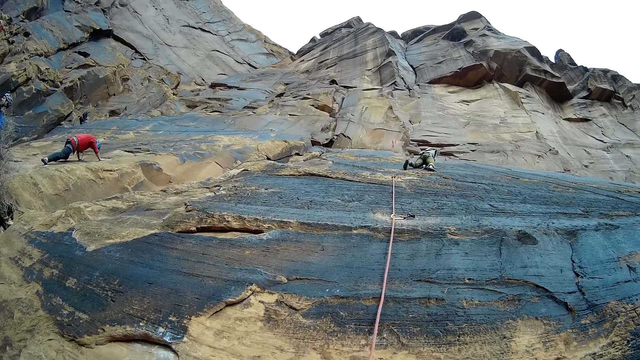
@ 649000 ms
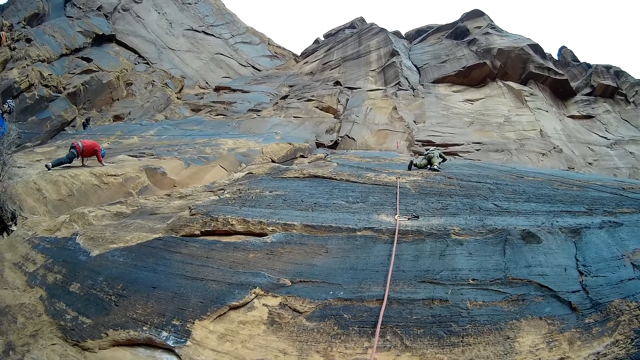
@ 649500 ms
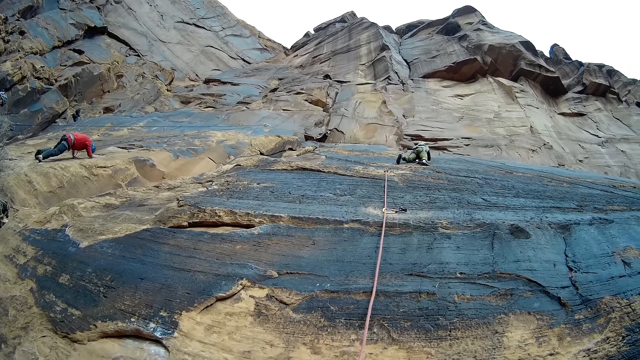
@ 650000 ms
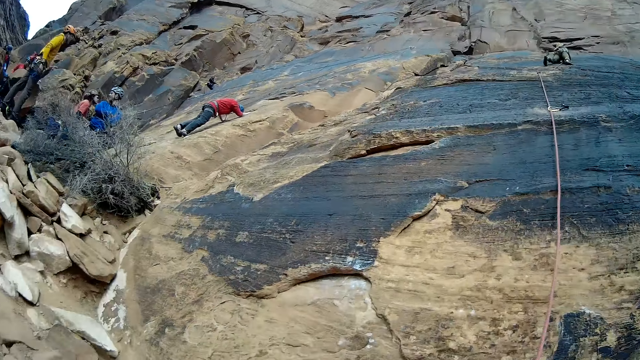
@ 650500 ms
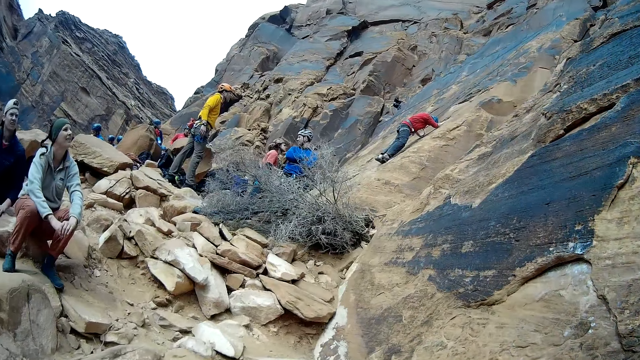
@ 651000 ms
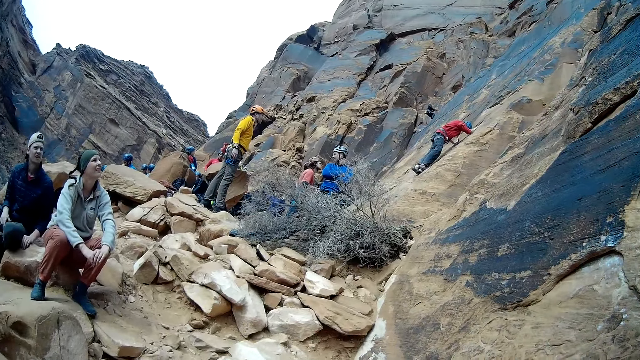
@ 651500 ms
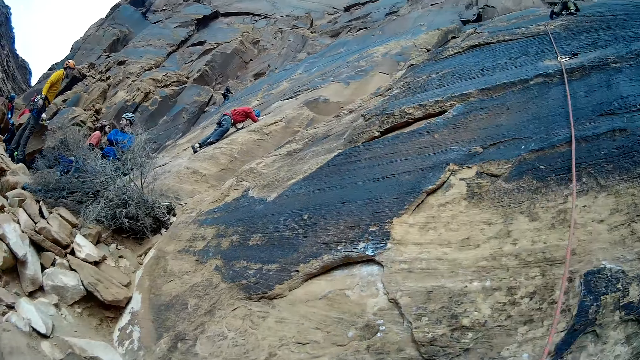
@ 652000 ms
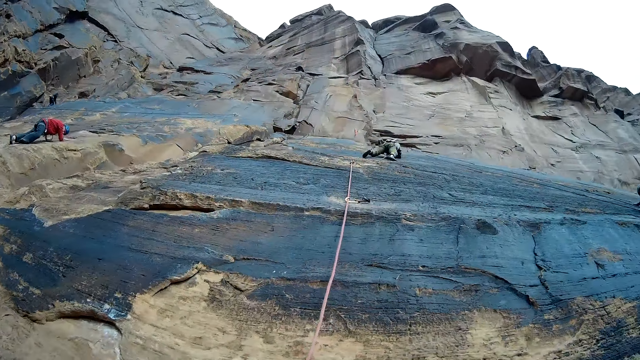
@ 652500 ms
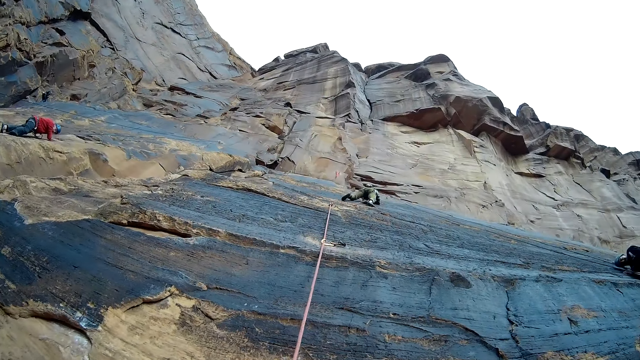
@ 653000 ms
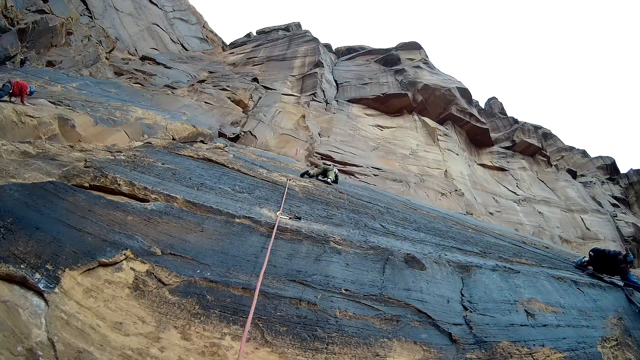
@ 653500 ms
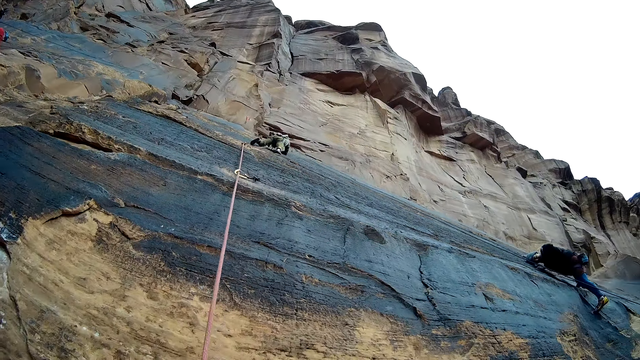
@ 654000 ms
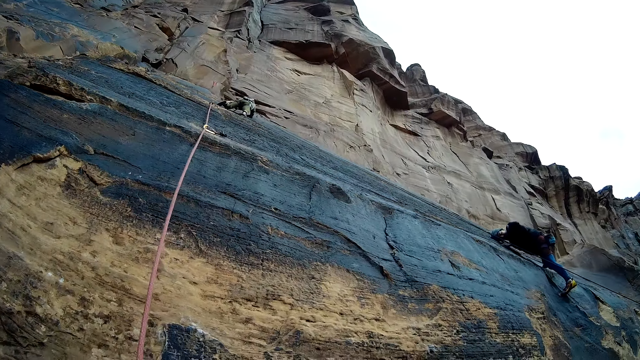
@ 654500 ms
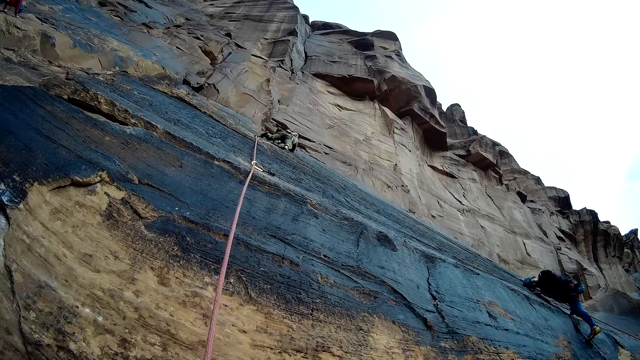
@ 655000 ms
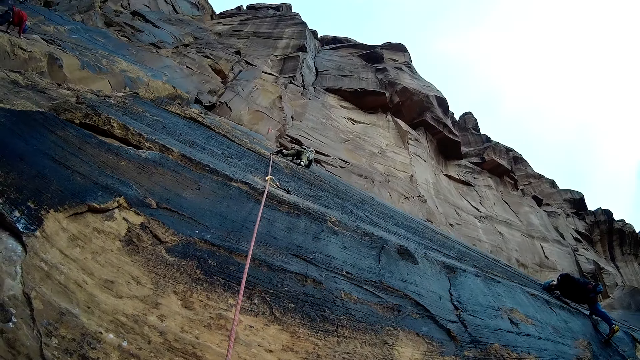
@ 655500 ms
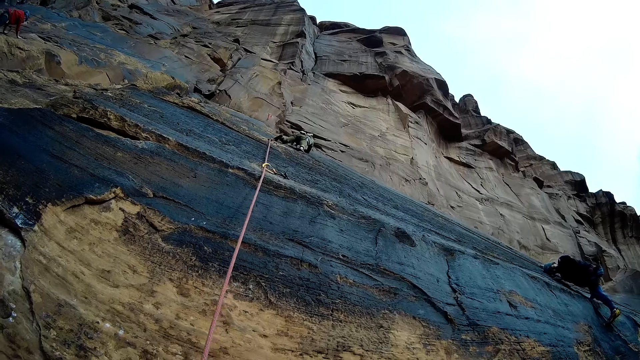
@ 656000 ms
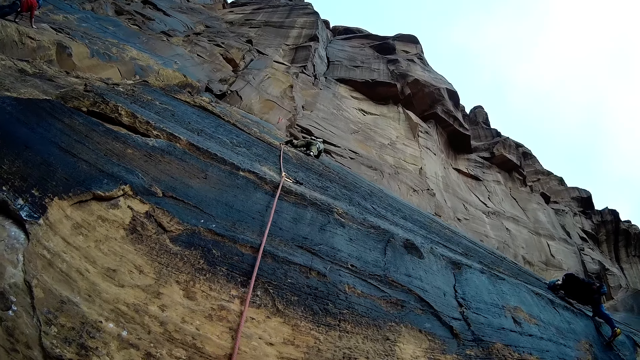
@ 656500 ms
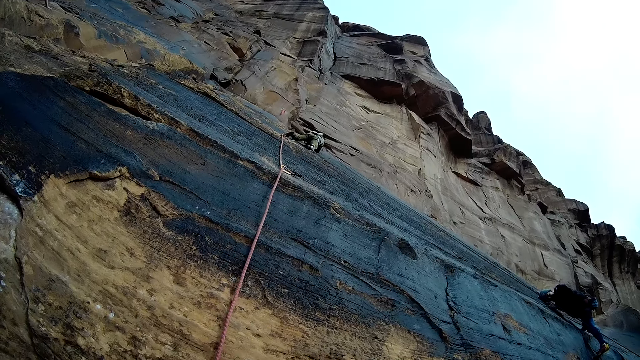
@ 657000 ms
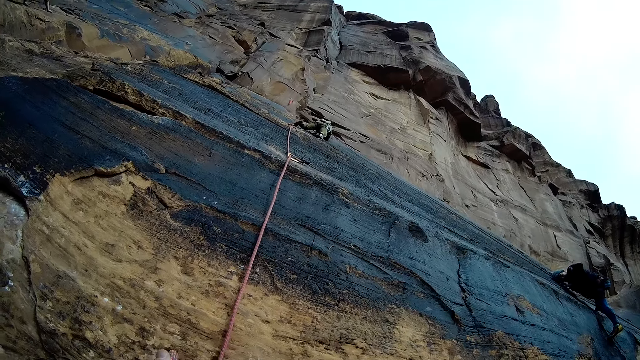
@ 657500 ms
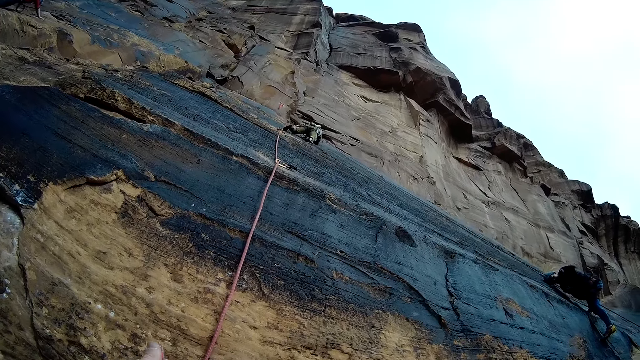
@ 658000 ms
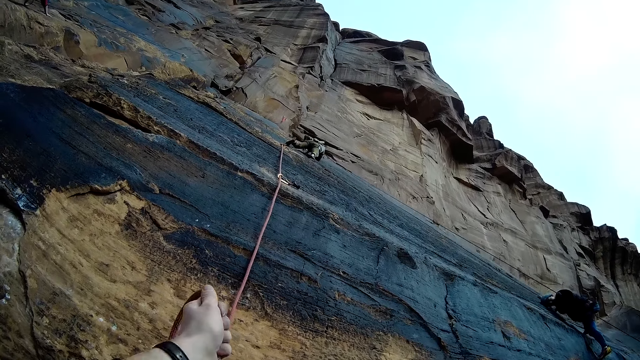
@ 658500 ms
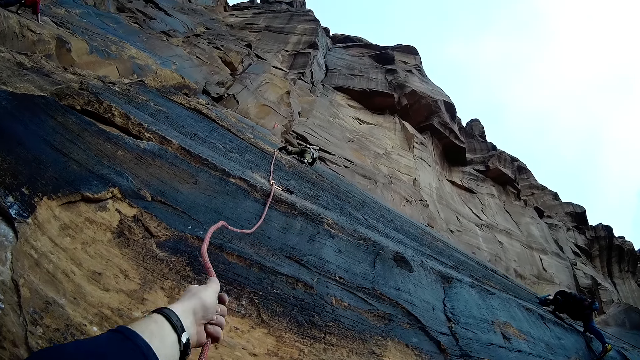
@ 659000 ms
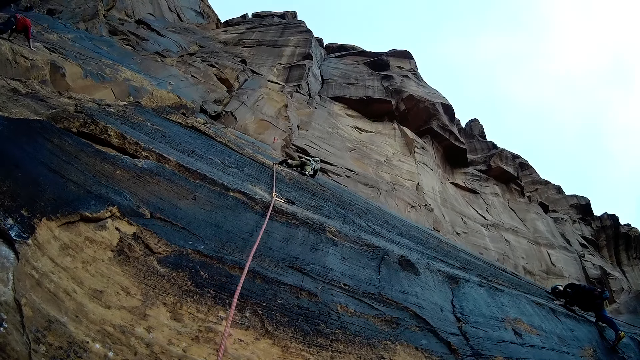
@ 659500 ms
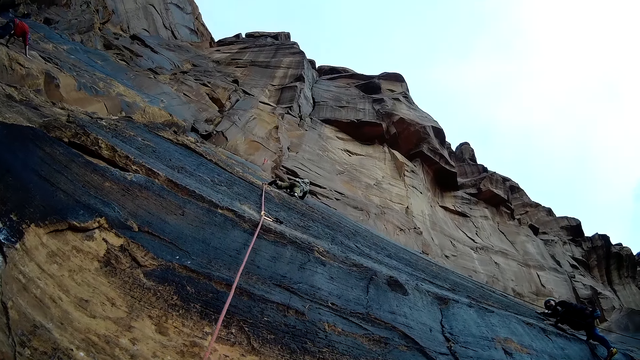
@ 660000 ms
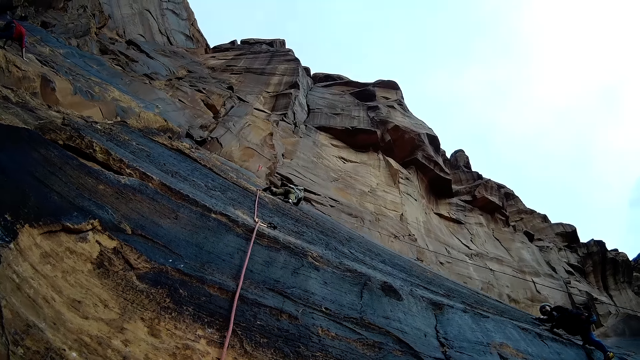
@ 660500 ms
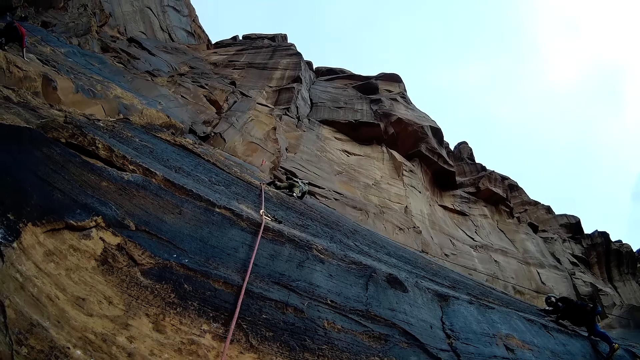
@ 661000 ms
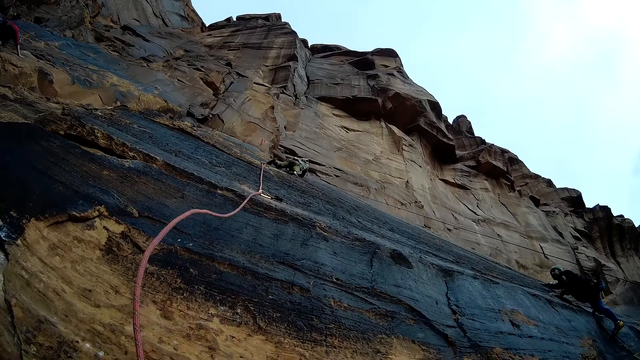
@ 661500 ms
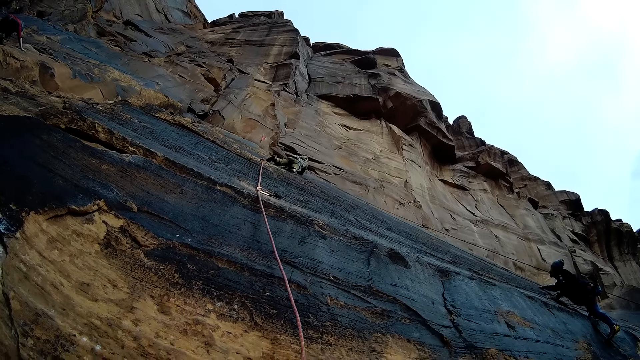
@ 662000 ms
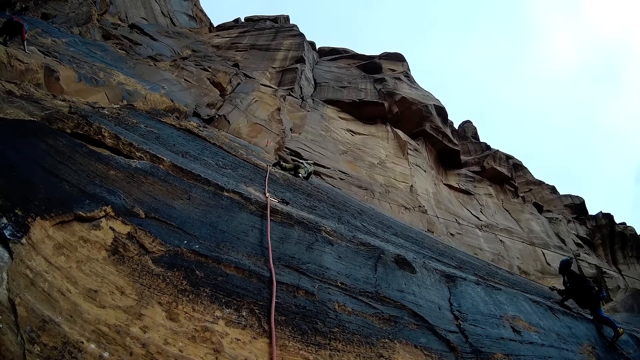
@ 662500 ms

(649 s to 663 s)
A man climbs the mountain wall with a rope. The camera wearer looks around. Another man climbs the mountain wall with a rope. Another man climbs the mountain wall with a rope. The camera wearer tugs at the rope attached to the mountain wall.

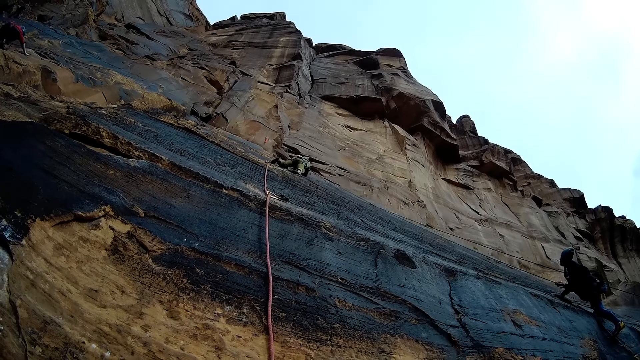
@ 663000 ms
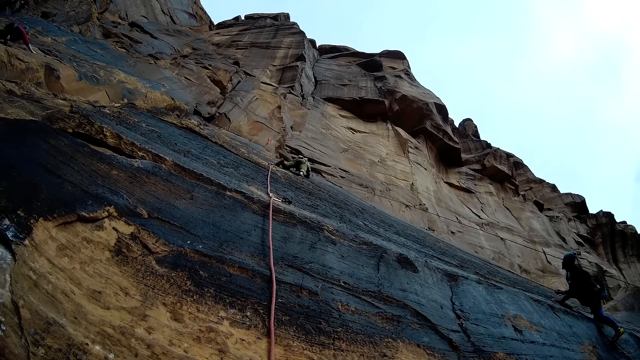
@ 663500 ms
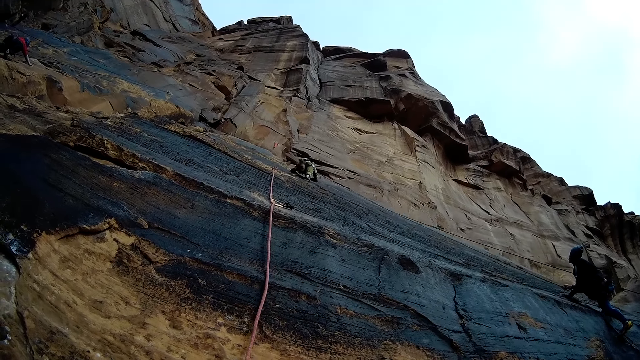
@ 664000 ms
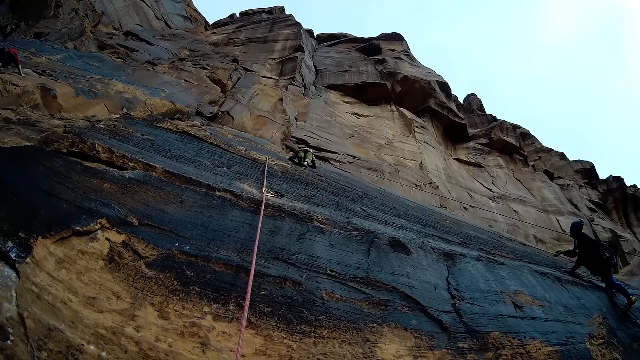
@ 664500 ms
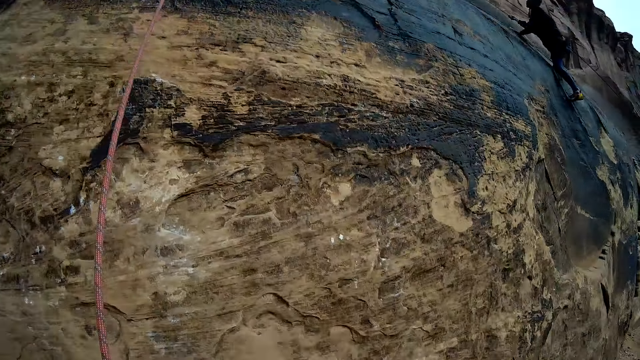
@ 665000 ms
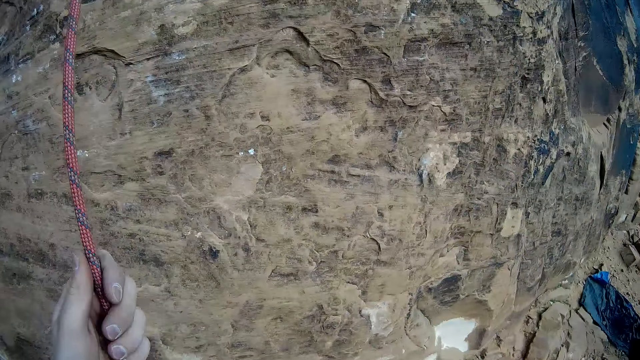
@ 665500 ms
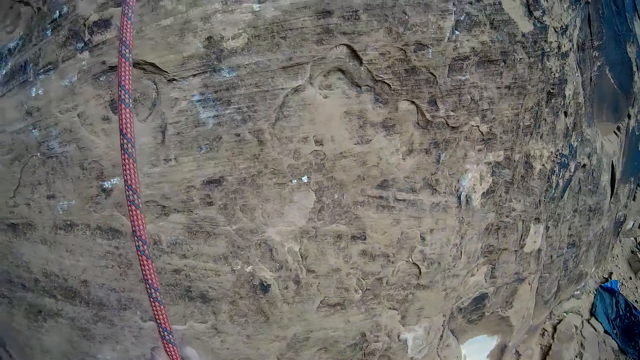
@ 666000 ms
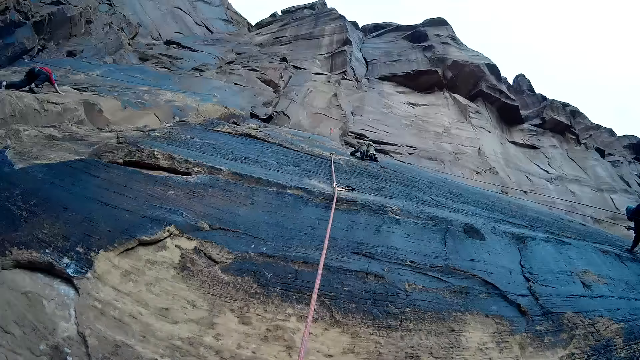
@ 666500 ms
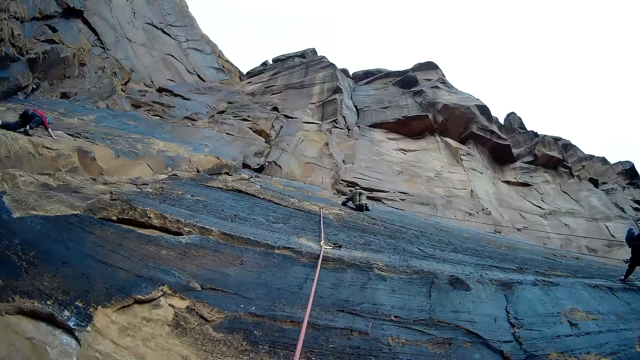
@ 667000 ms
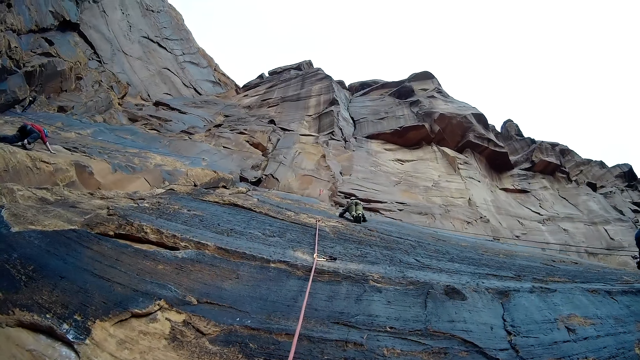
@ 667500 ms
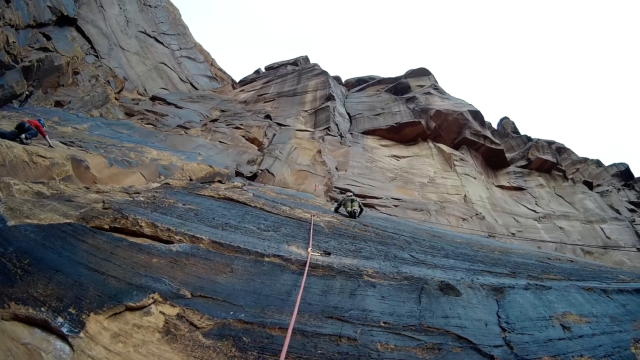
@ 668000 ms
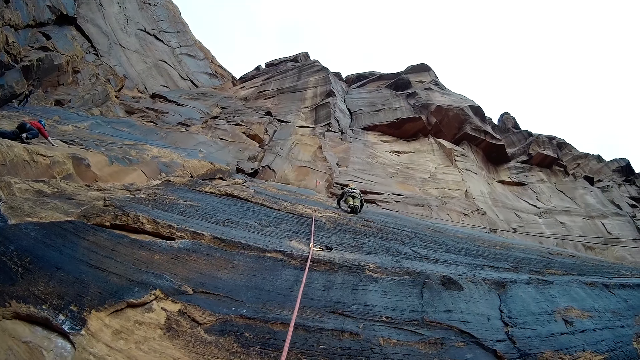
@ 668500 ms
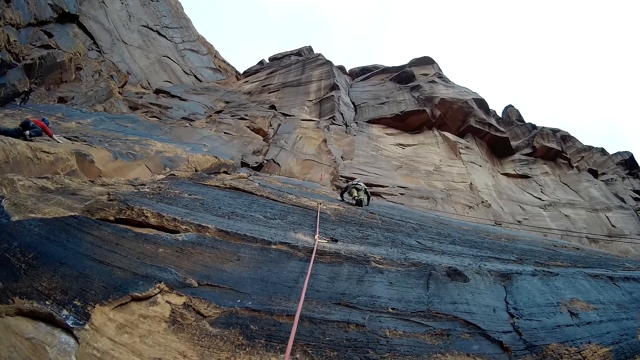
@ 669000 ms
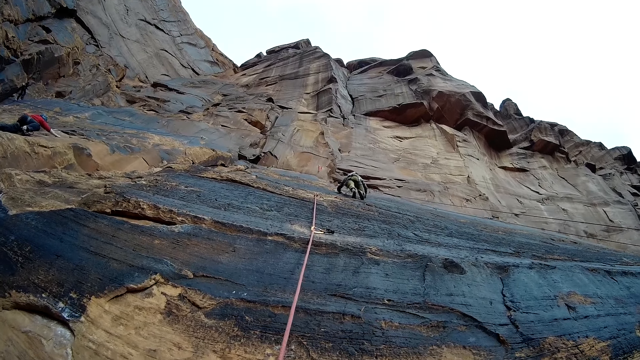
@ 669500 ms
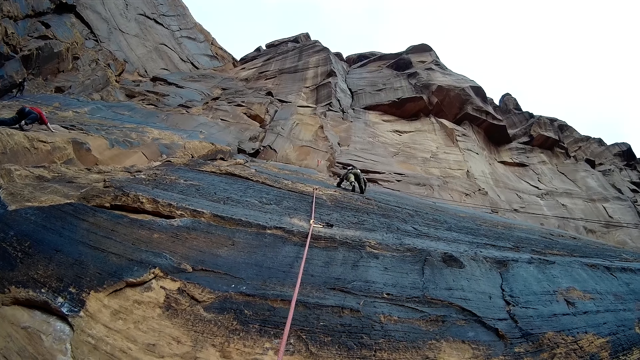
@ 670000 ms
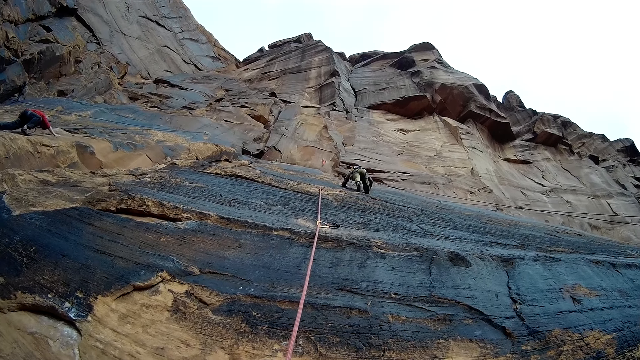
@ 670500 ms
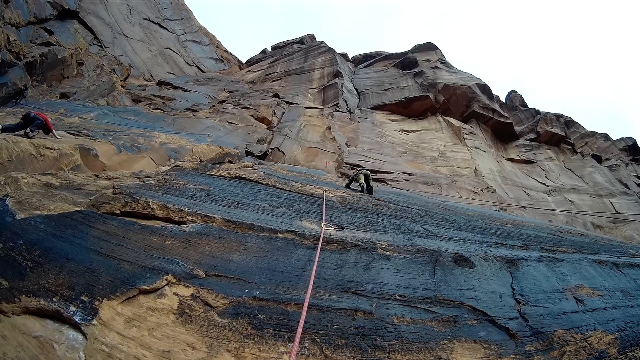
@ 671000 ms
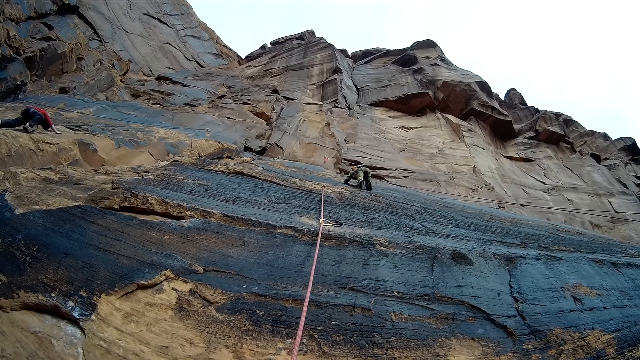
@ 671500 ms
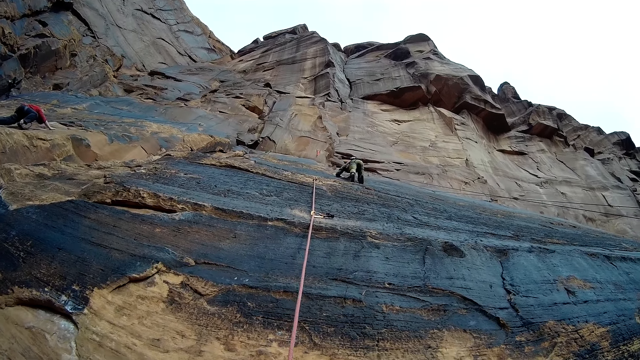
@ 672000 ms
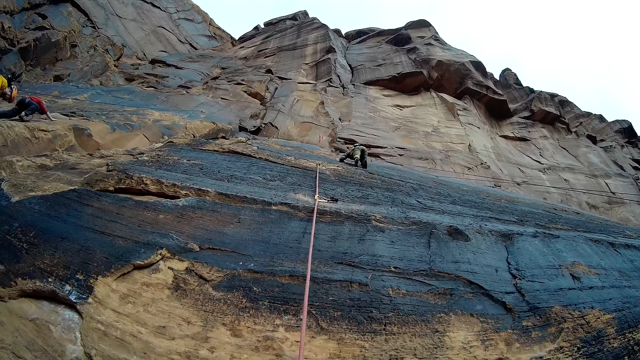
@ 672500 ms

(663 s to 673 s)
The camera wearer looks around. A man climbs the mountain wall with a rope. Another man climbs the mountain wall with a rope.
